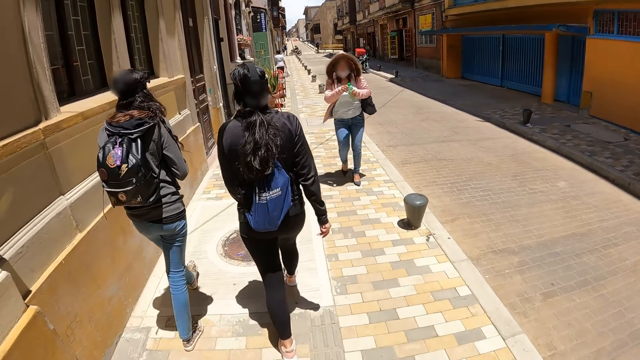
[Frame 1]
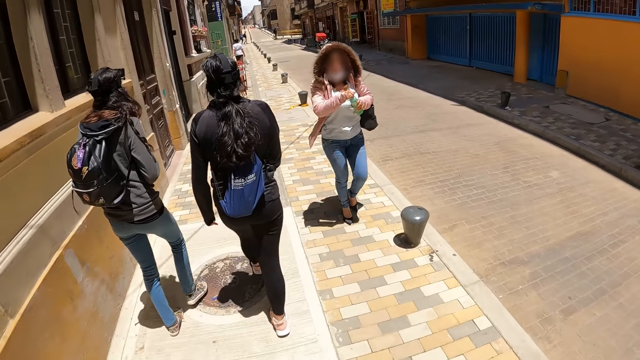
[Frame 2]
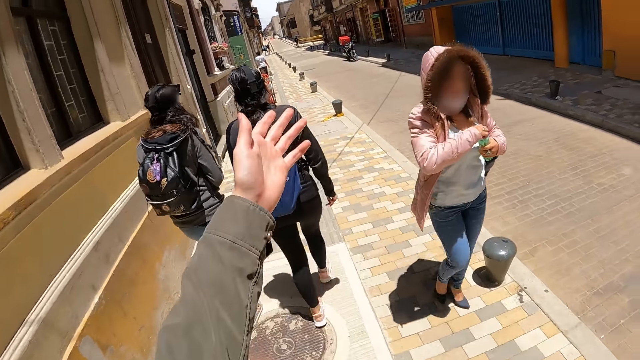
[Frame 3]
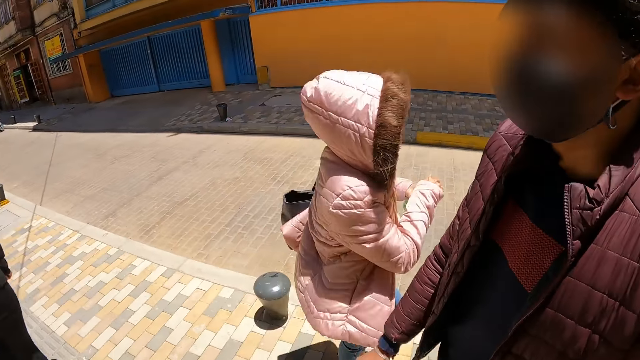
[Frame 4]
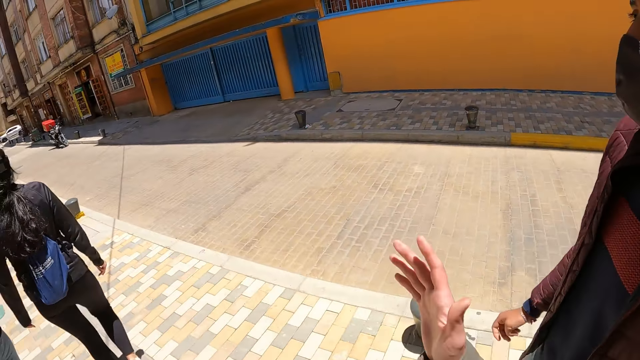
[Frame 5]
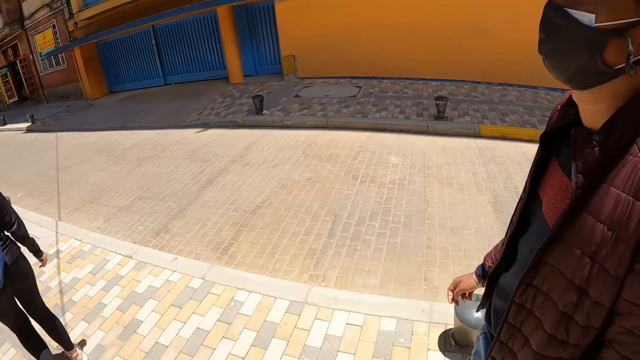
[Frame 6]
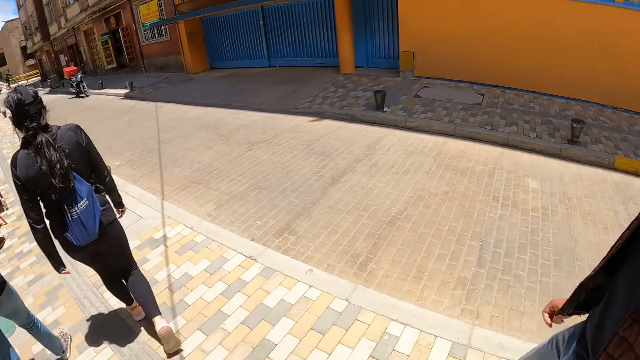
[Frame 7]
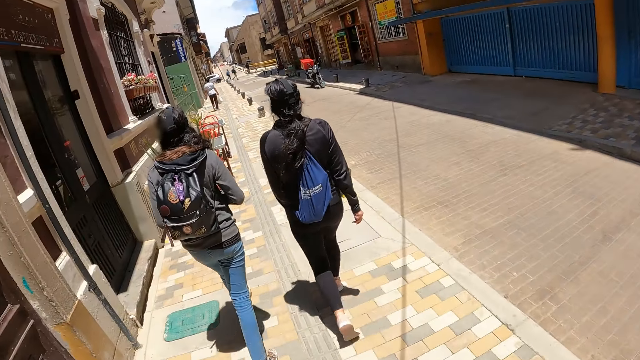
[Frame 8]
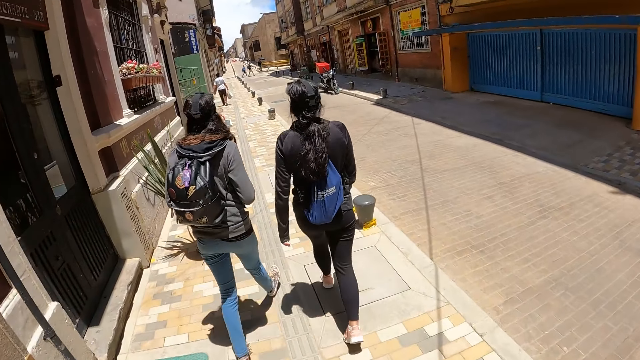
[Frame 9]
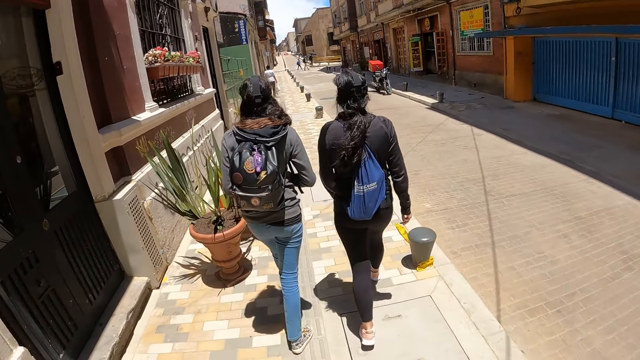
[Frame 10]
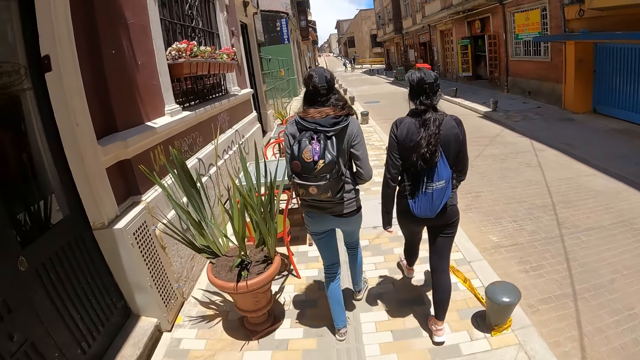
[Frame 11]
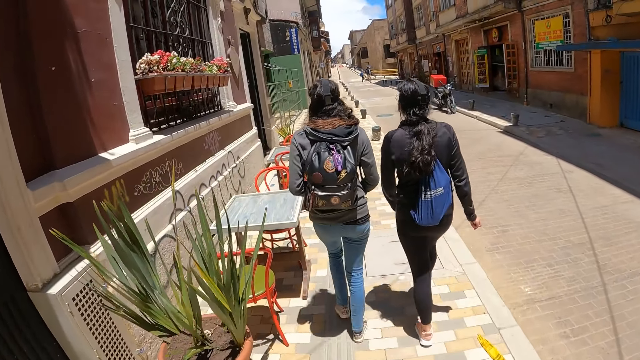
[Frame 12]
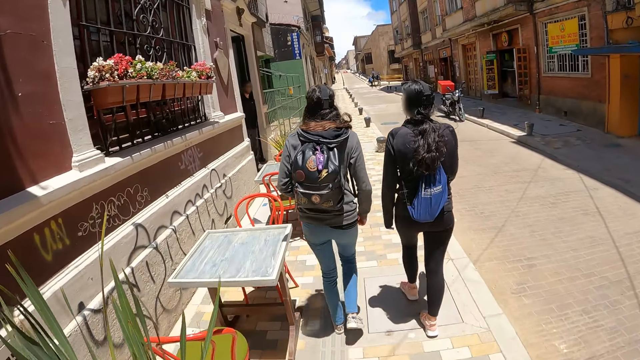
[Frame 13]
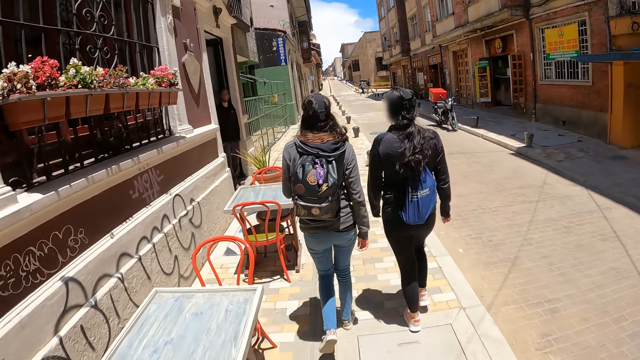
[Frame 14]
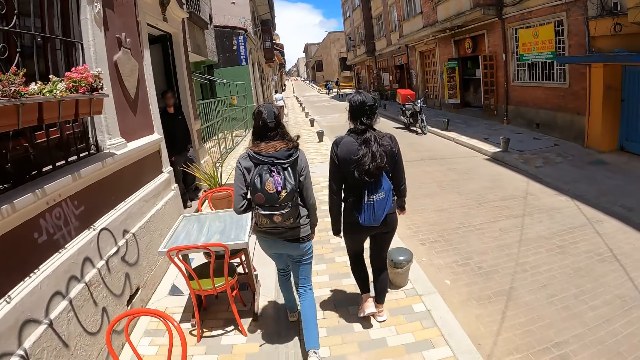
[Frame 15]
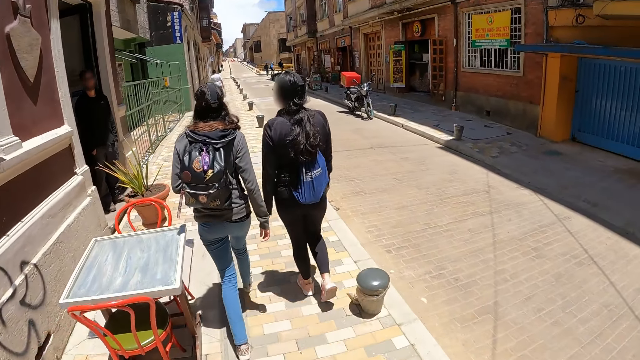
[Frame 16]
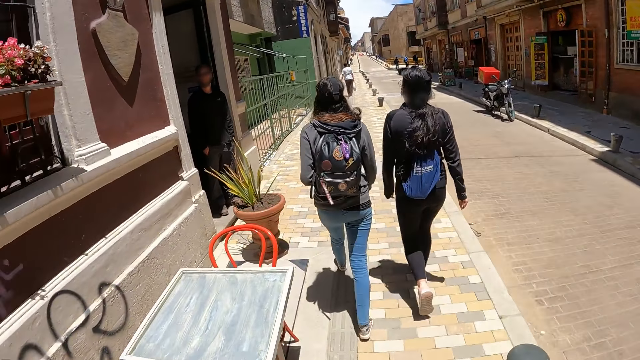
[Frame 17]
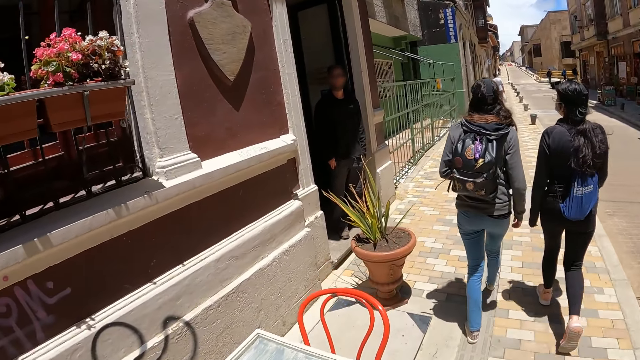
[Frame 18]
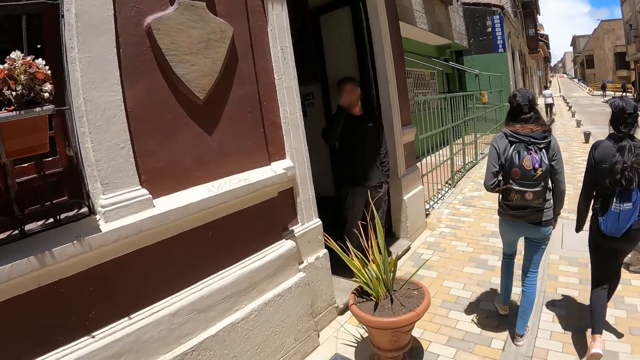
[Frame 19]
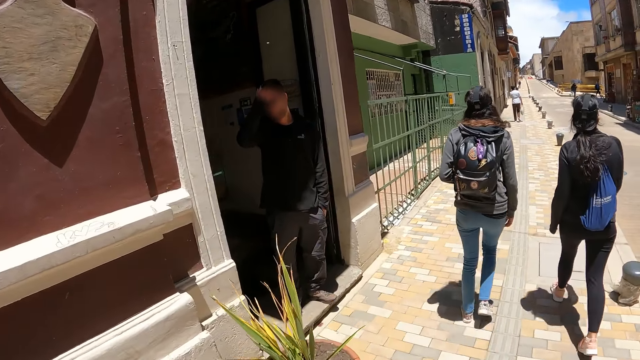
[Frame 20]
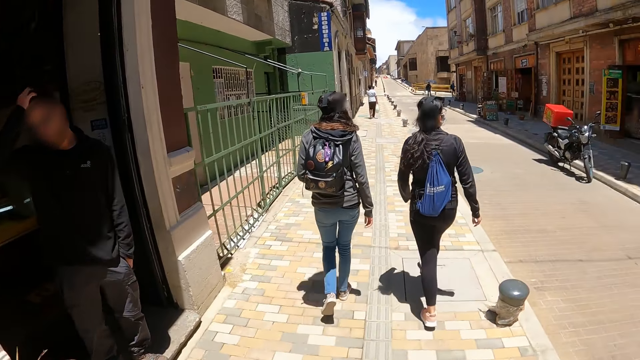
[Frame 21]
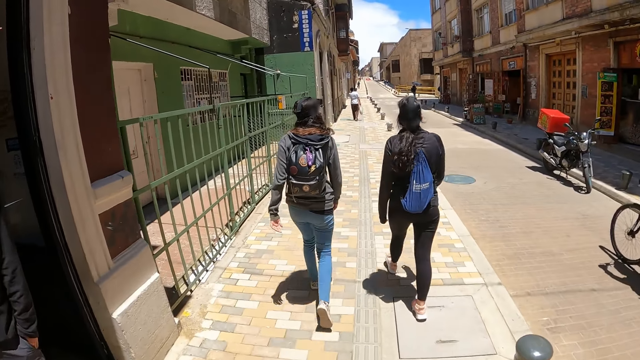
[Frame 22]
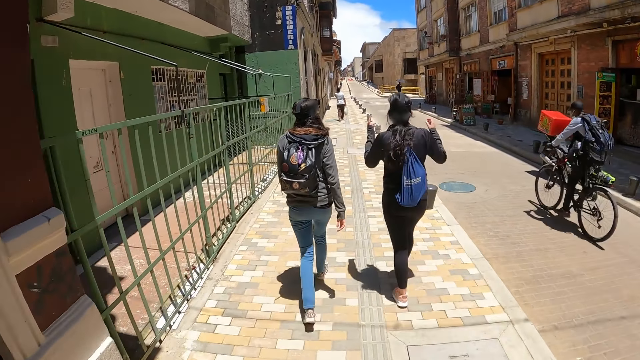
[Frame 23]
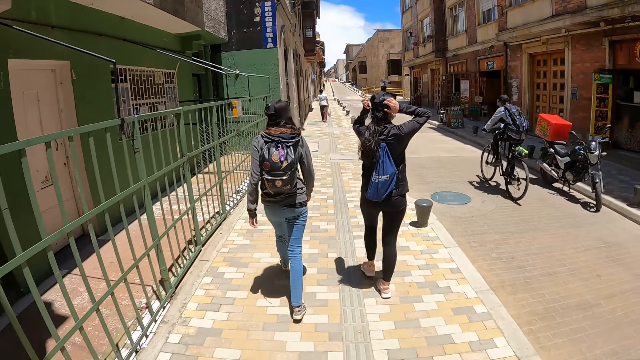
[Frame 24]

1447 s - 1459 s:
The camera wearer speaks to a man with gestures. She stretches her hand. She walks on the road.

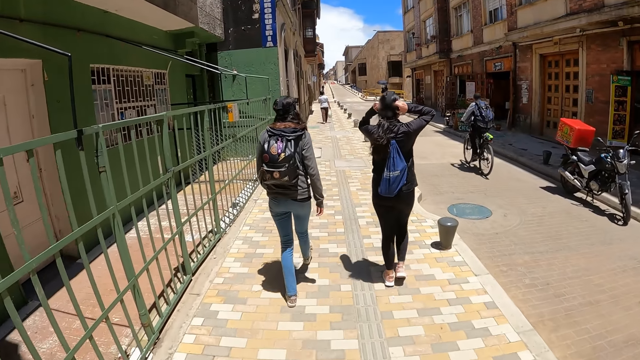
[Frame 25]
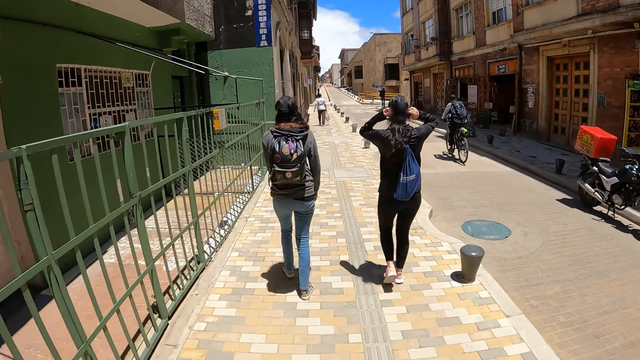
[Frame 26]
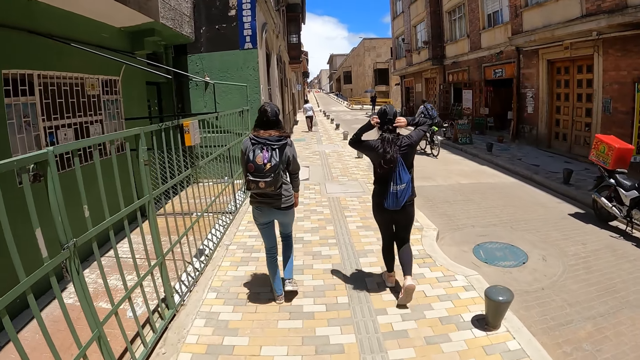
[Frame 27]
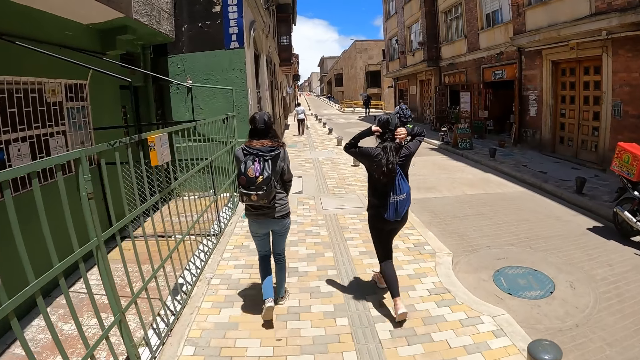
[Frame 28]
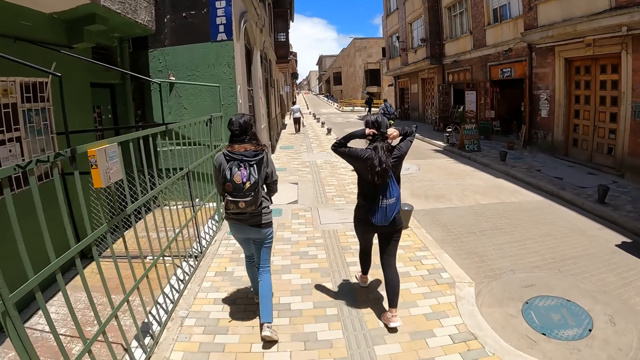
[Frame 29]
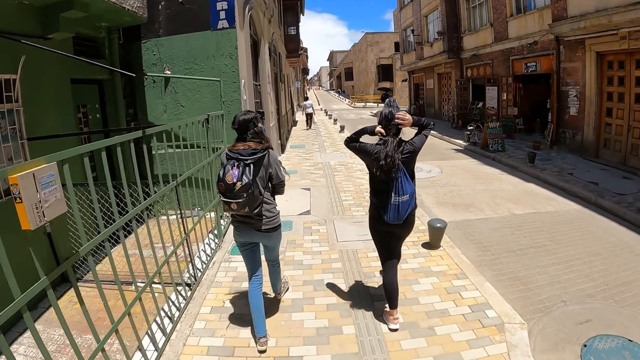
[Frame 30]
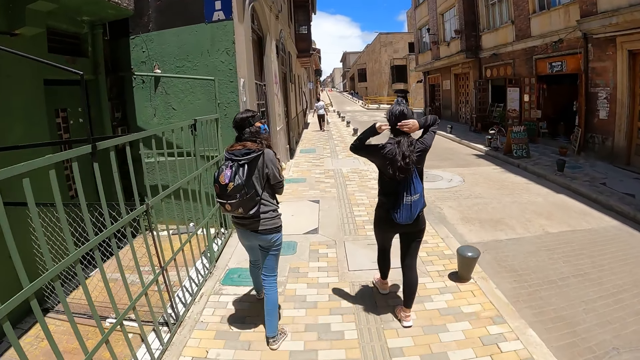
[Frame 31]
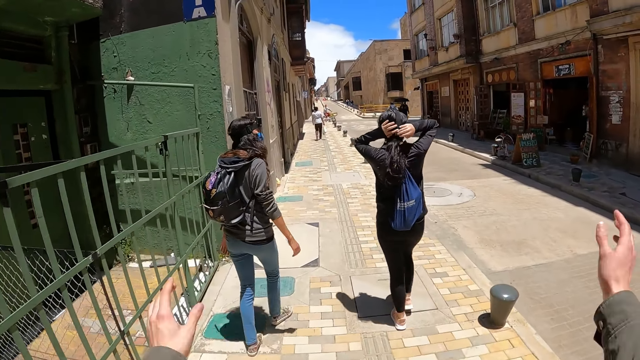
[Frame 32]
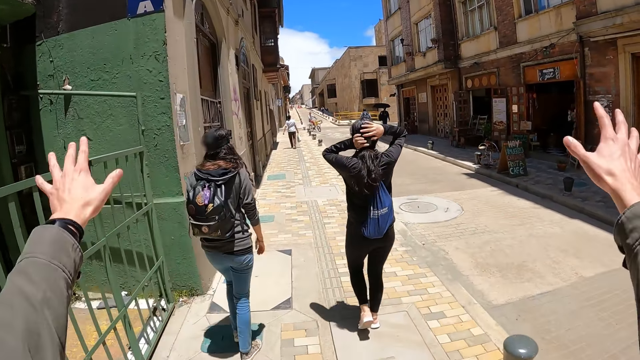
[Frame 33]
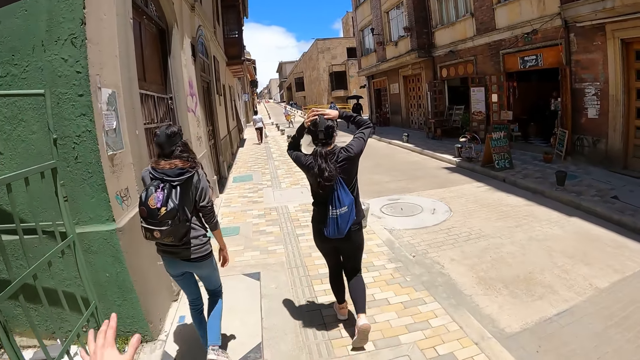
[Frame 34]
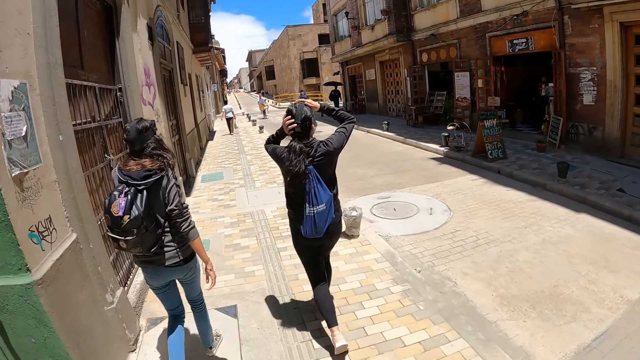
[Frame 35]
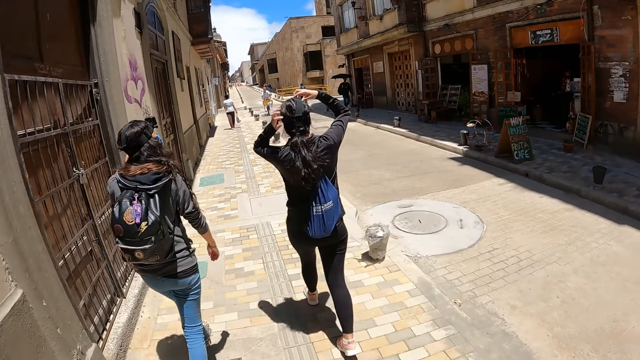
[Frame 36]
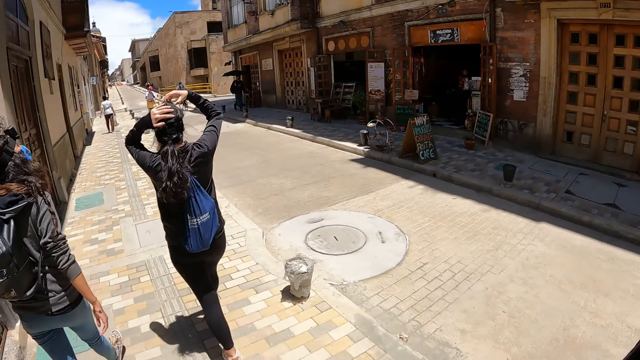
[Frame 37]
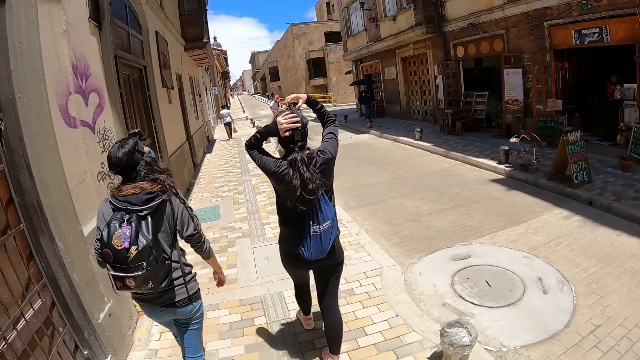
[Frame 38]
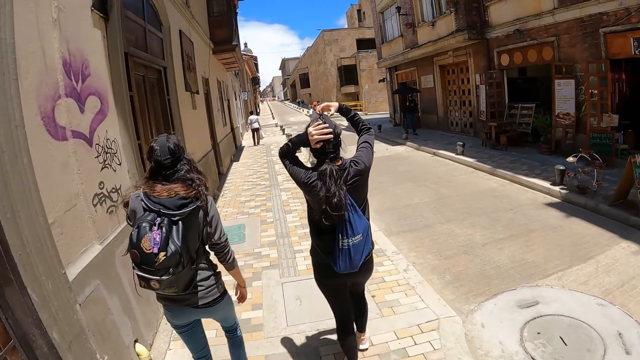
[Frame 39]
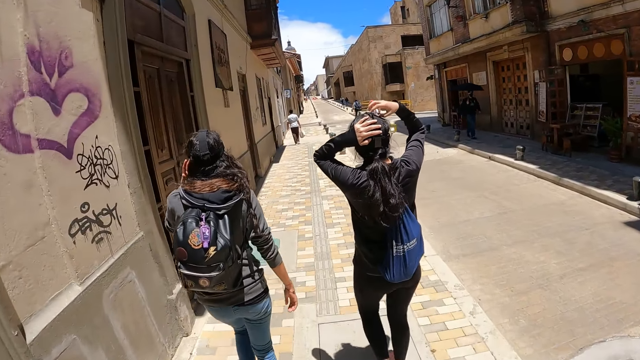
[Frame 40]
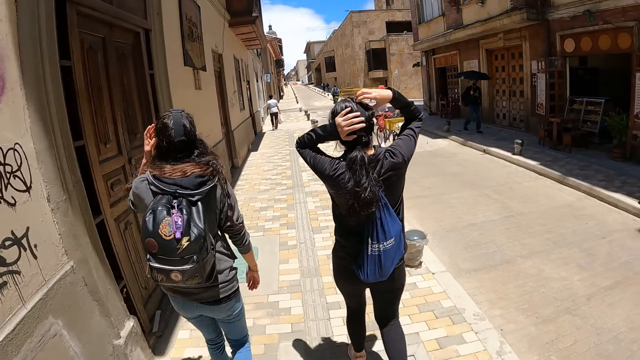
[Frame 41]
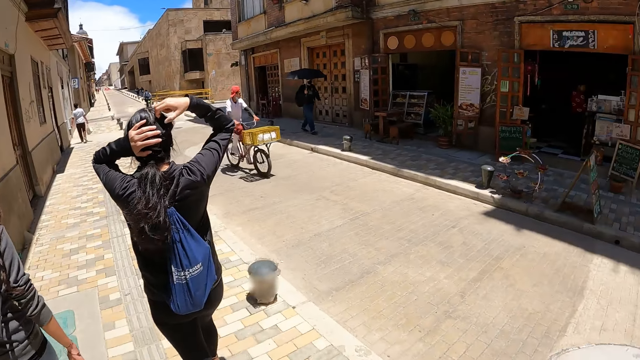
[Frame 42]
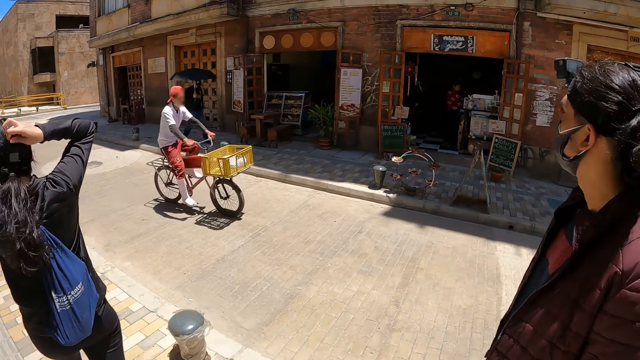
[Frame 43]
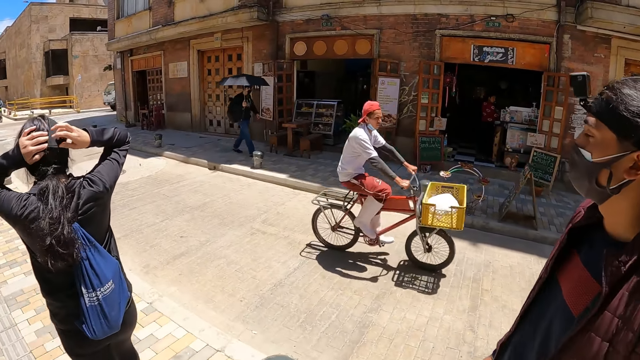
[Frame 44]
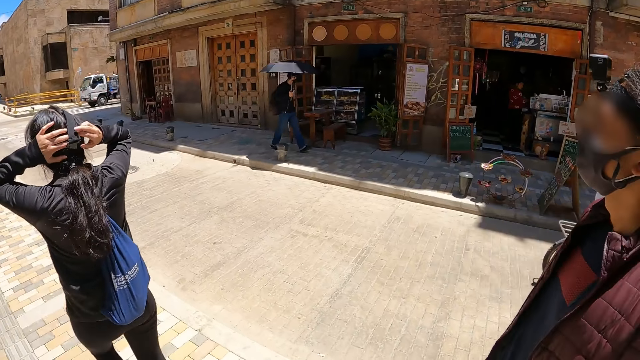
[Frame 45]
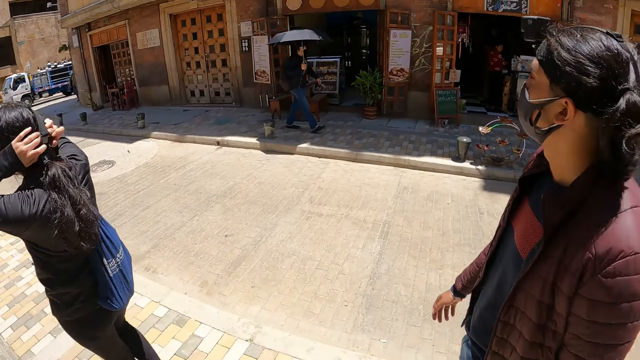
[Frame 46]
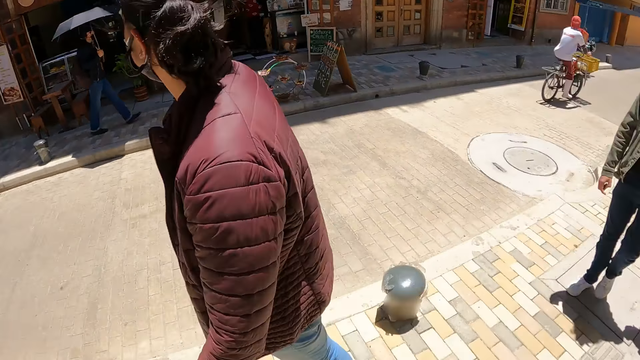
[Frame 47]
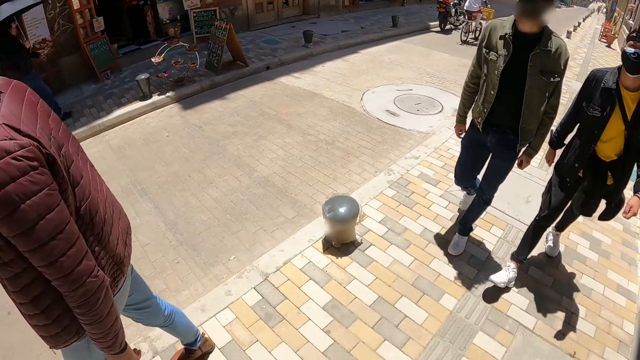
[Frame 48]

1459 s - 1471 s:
The camera wearer speaks with gestures. She lifts up the hands and puts down her hand. She walks on the road. She looks around.
